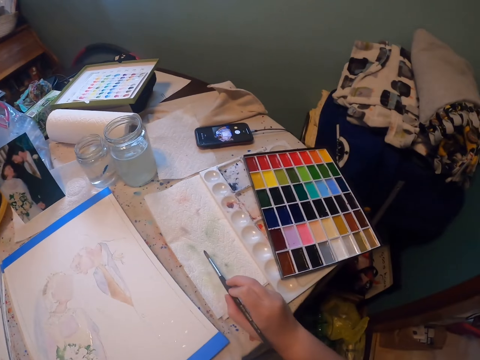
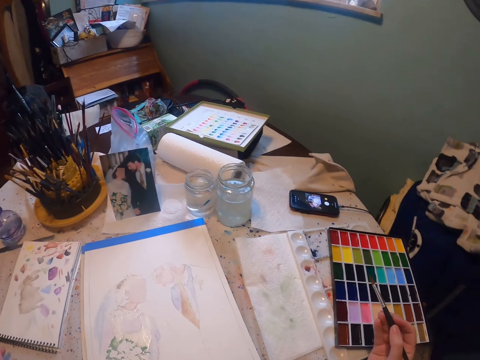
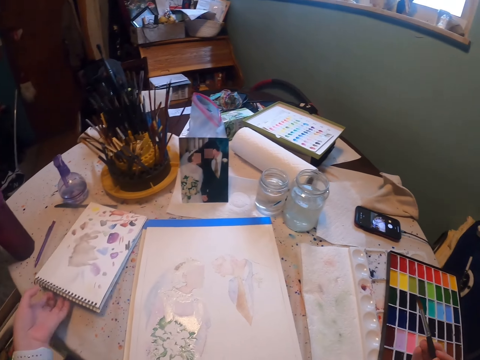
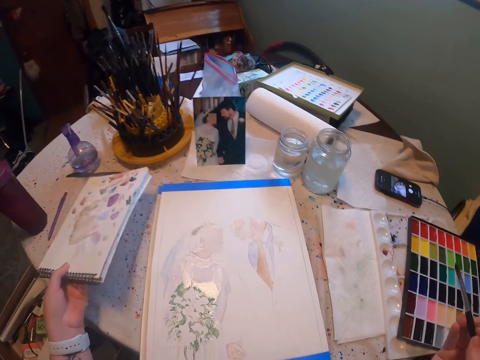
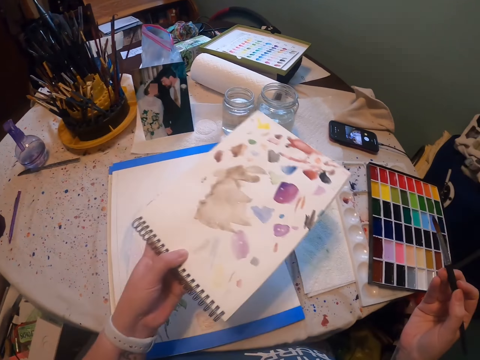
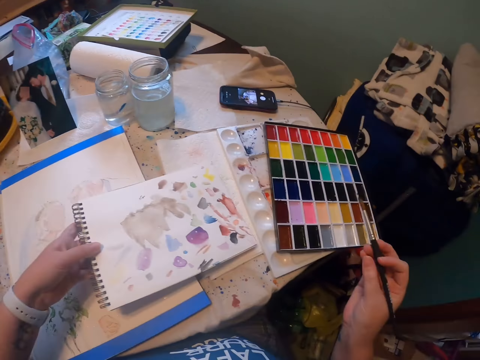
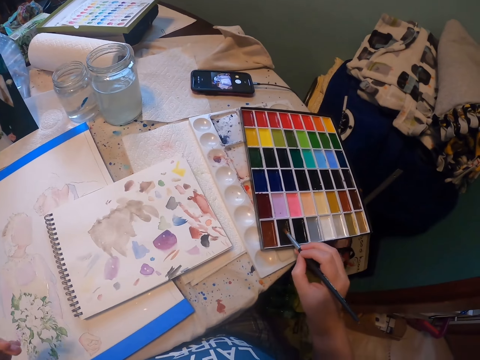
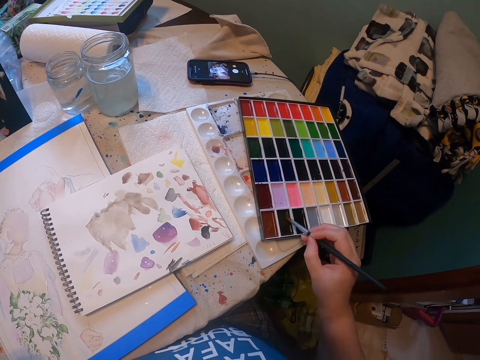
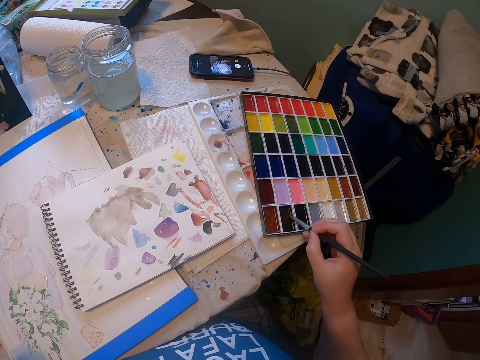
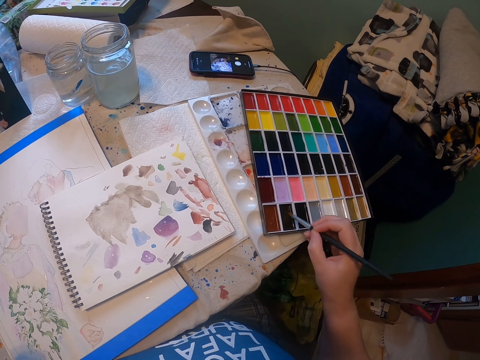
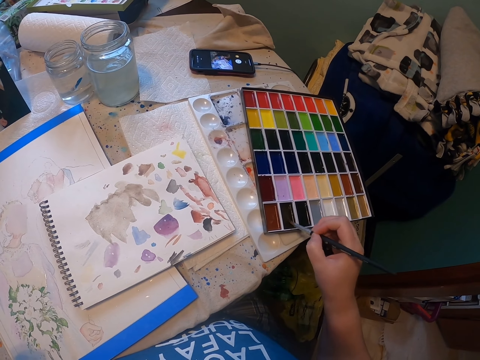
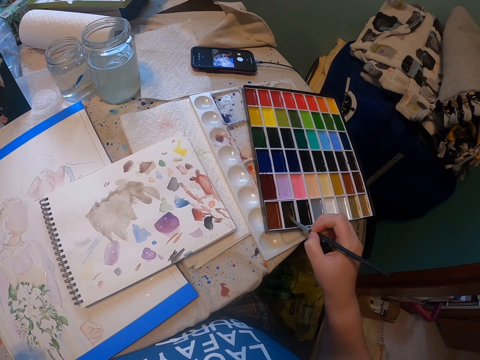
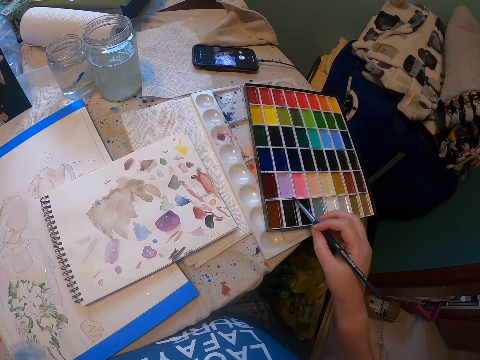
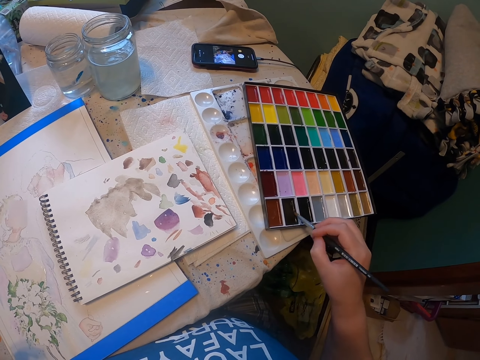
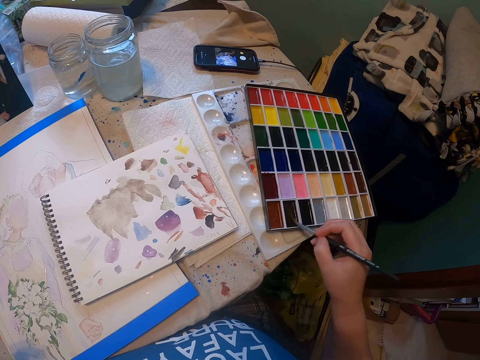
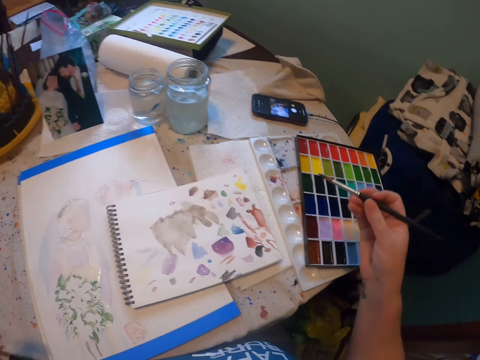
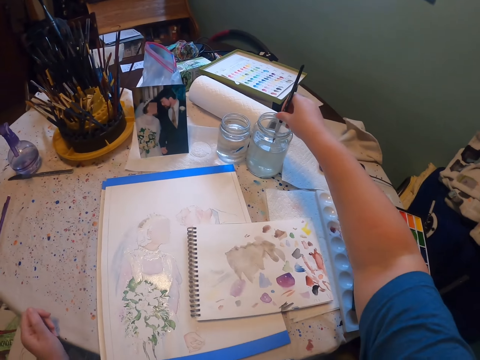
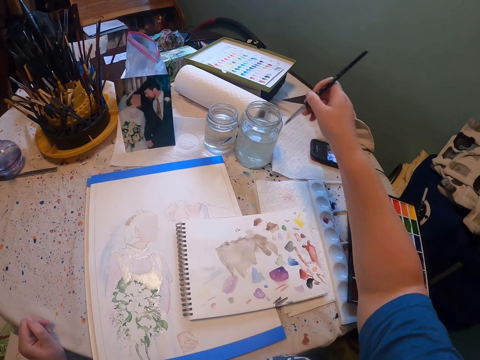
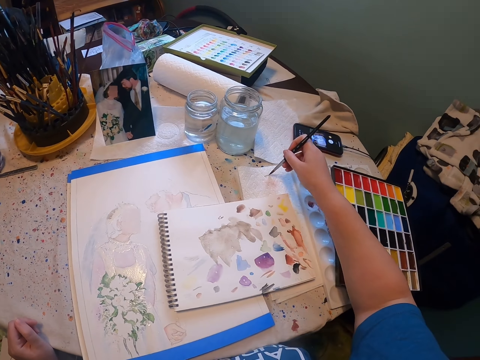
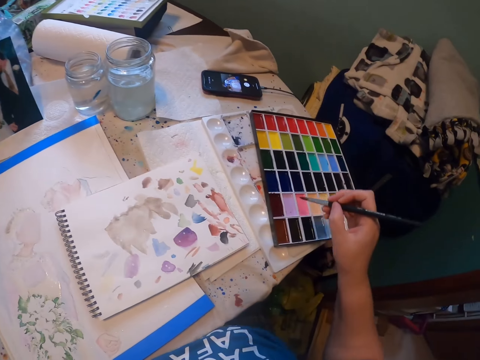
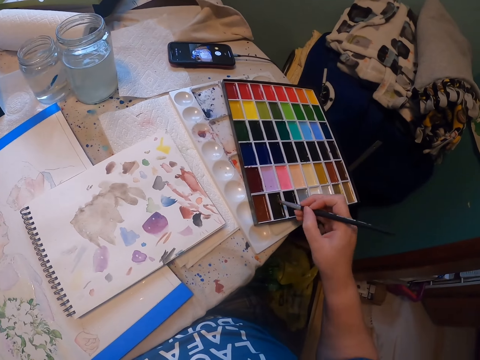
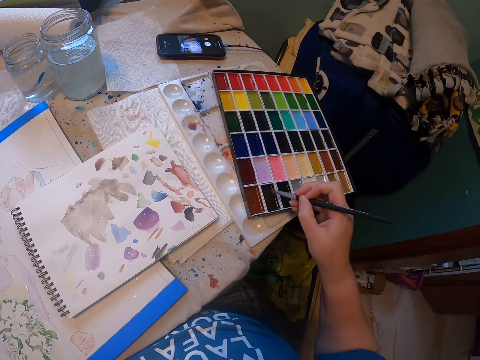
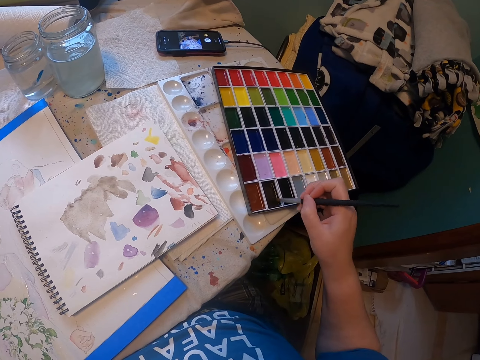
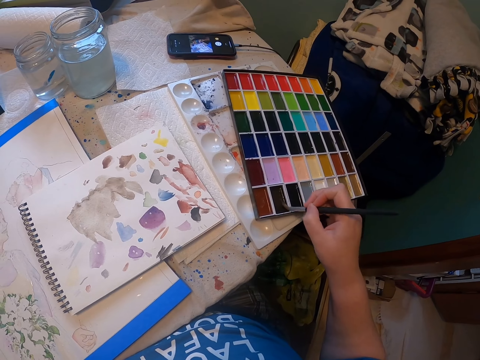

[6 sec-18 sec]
The camera wearer wipes a paint brush on a tissue paper. They pick a book, look around a room, and move the book on a table. They scoop paint from a paint pallet. They rinse the paint brush in a tin. They wipe the paint brush on the tissue paper. They scoop paint from the paint pallet.

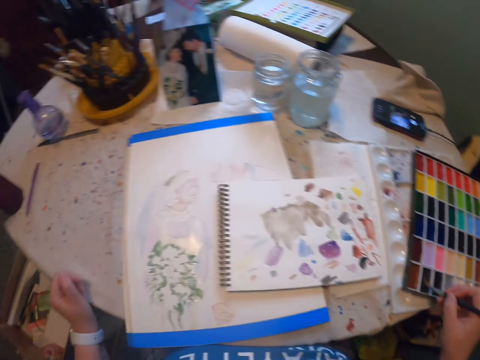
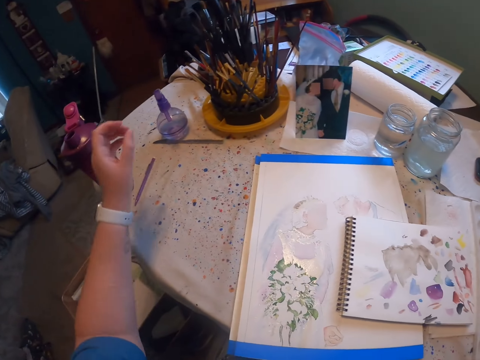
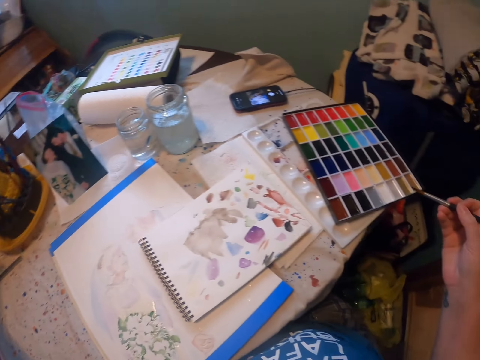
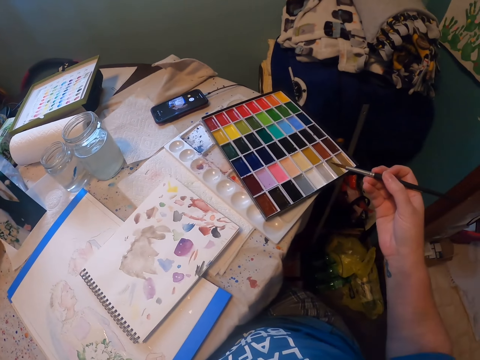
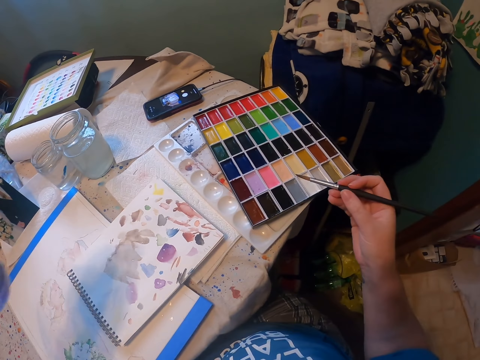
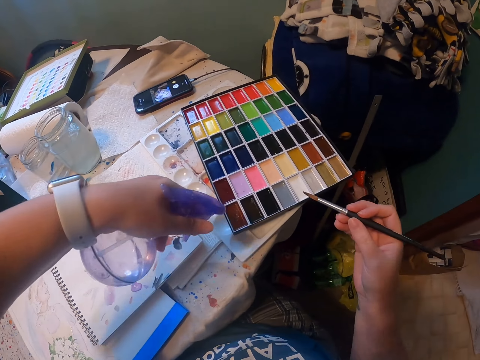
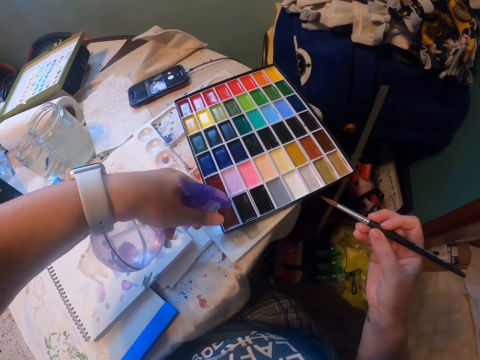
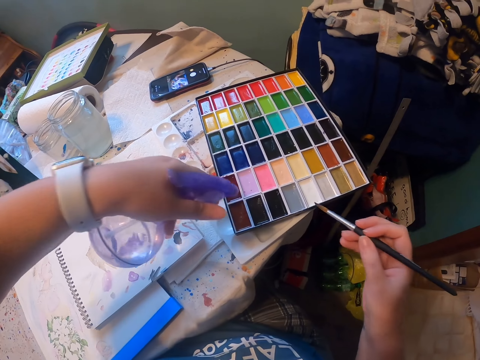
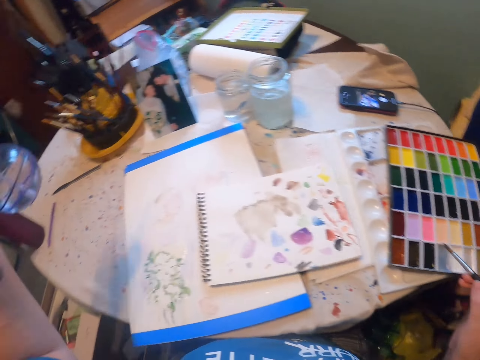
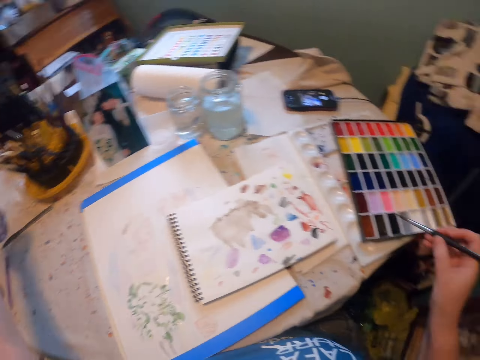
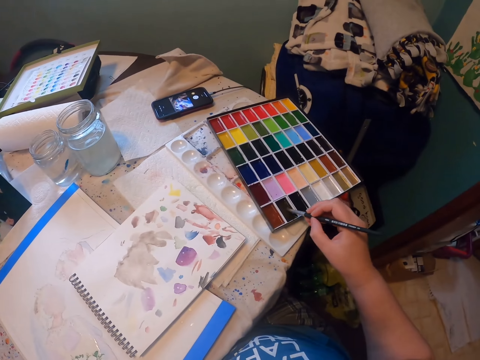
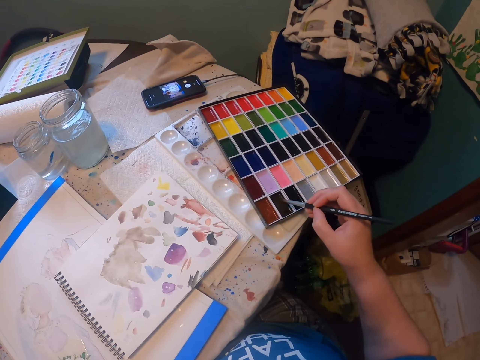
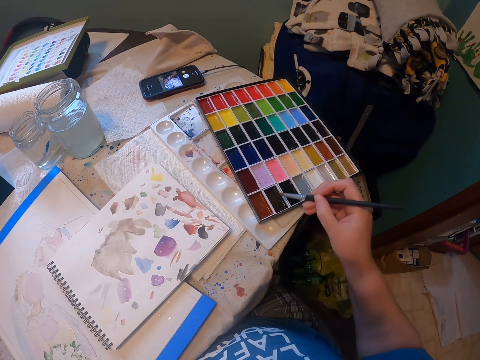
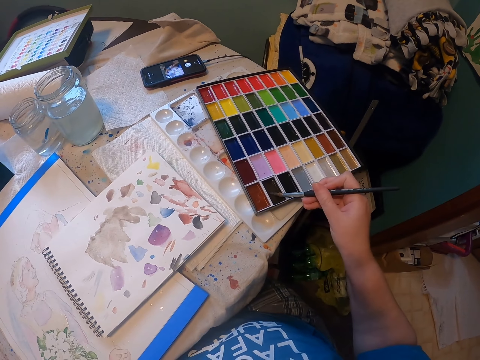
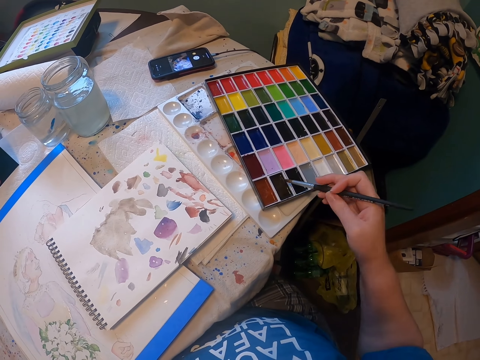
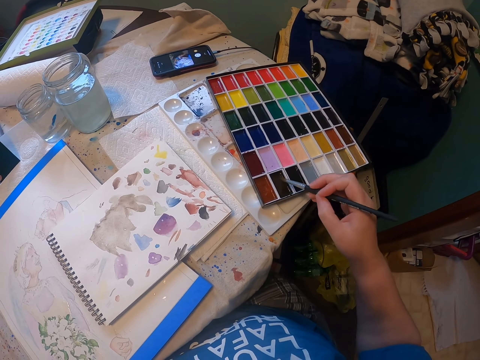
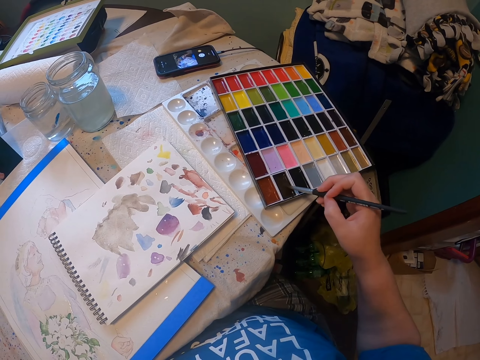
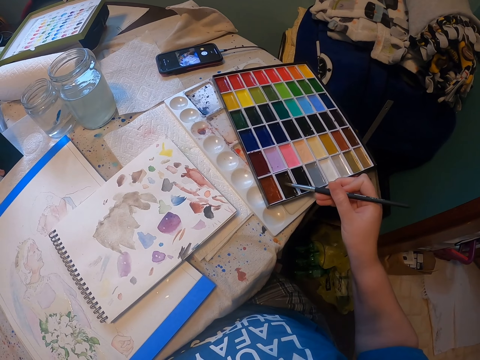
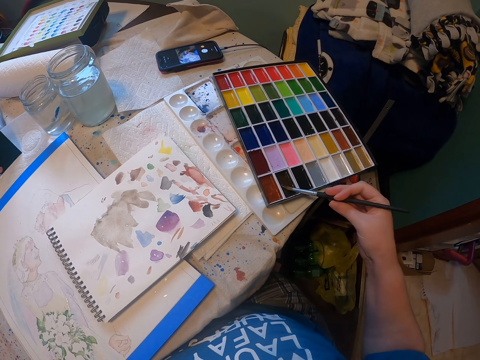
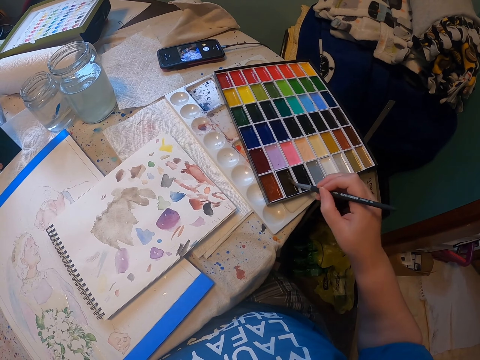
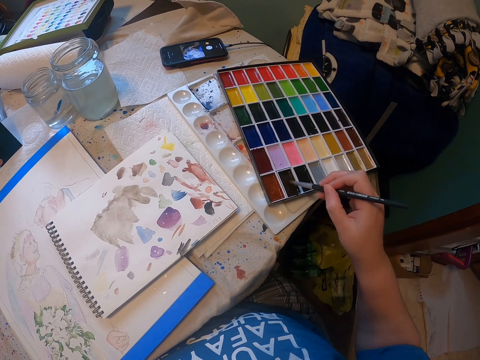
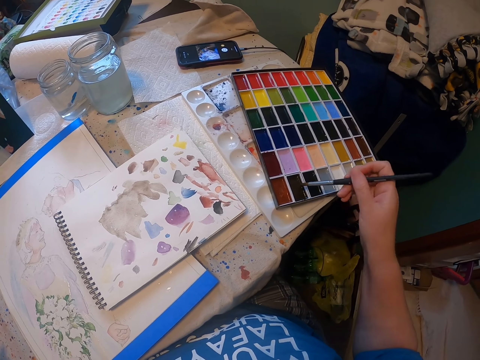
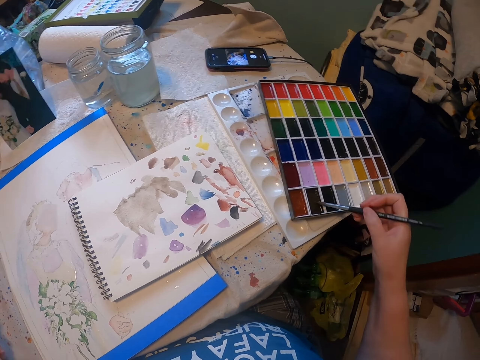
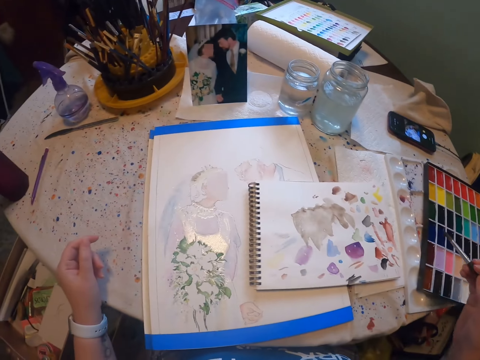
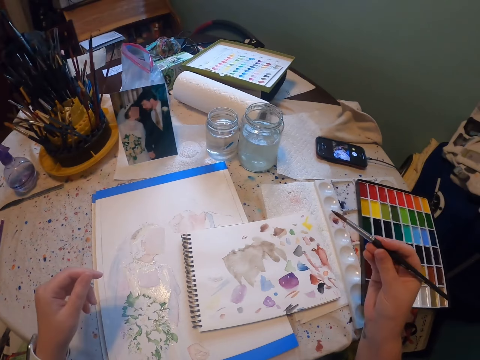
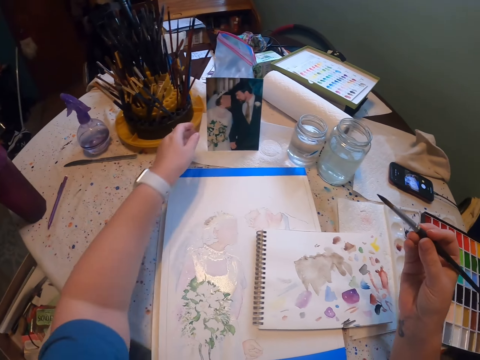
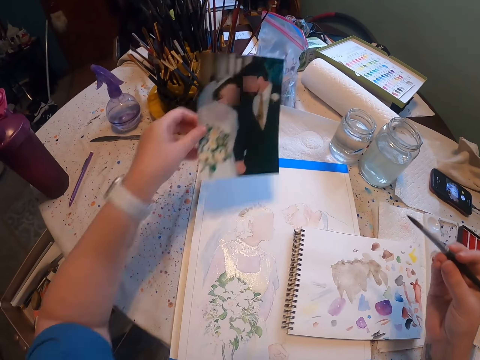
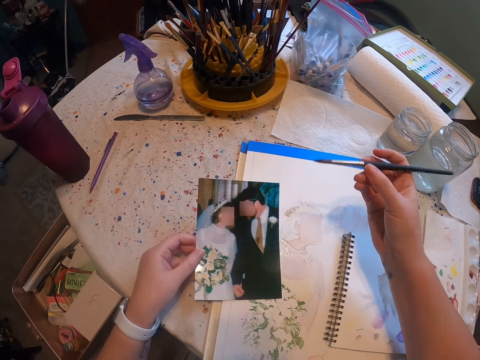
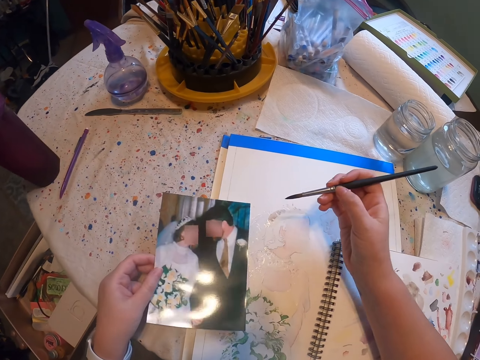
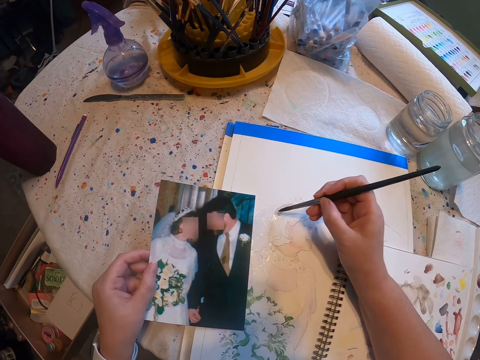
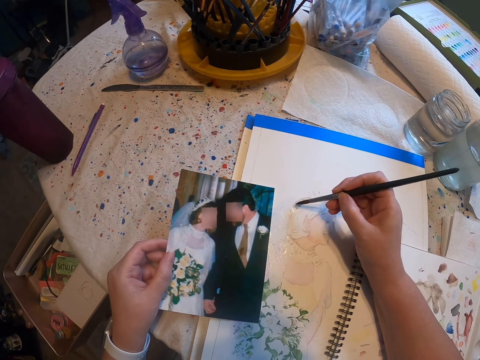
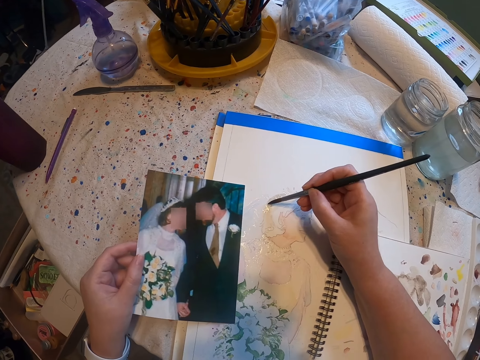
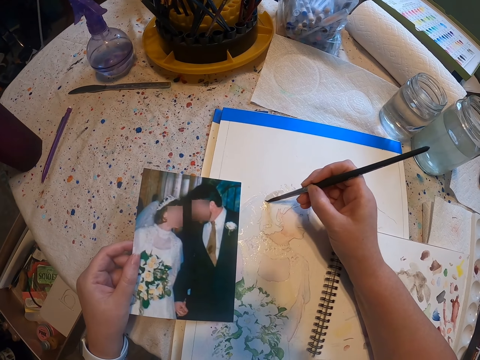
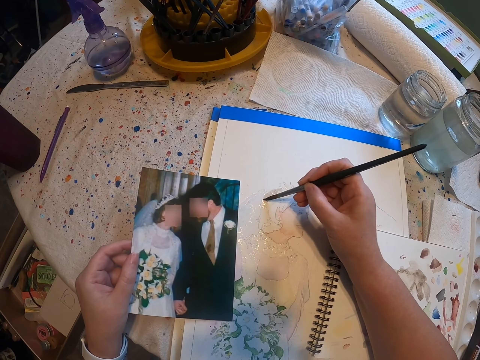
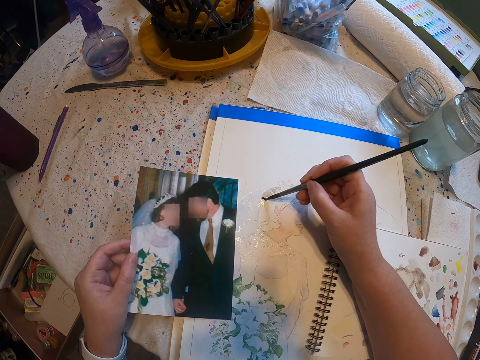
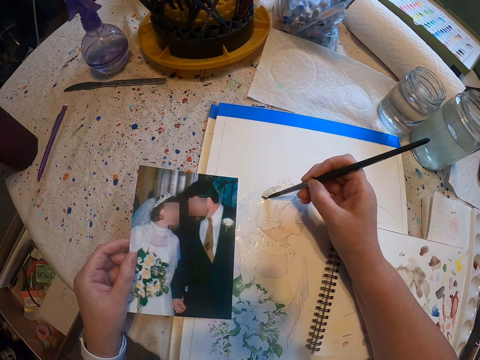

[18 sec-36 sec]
The camera wearer picks up a bottle from a table. They spray water on a paint pallet. They put down the bottle on the table. They scoop paint from the paint pallet. They look around a room. They pick up a photo from the table. They paint a craft paper with a paint brush.
